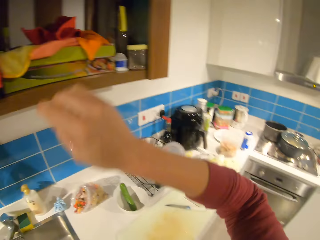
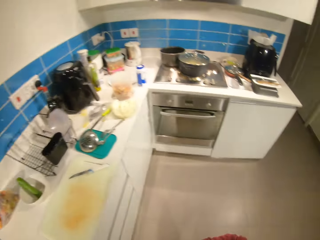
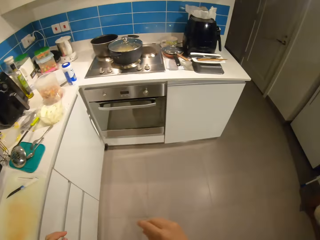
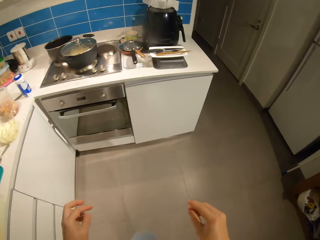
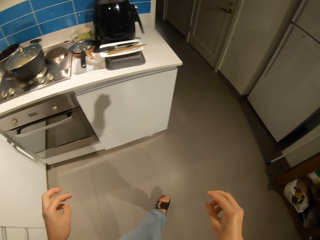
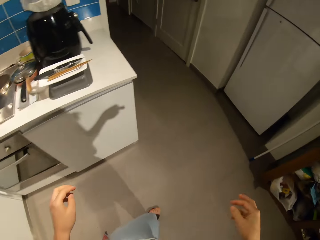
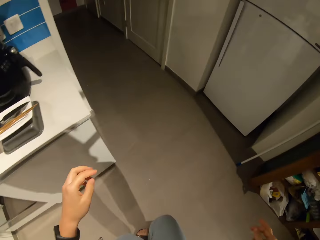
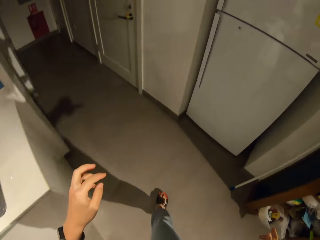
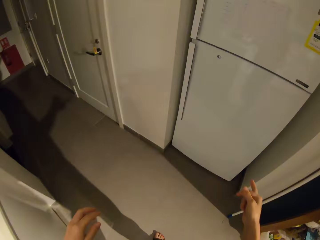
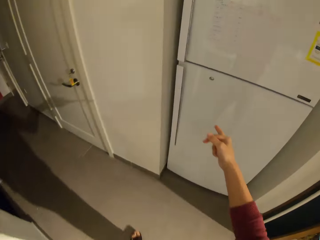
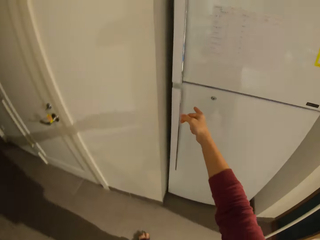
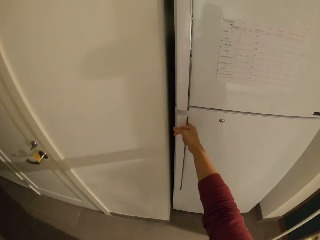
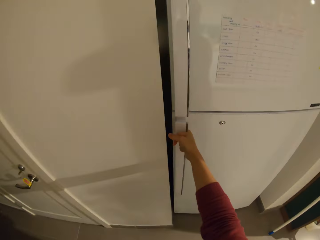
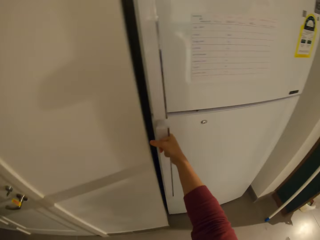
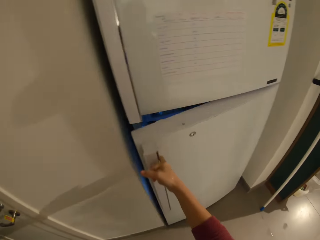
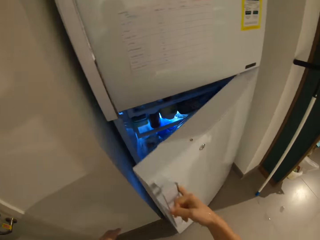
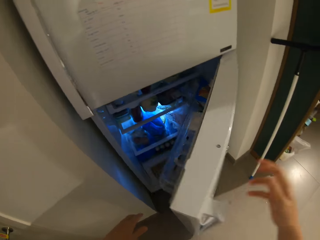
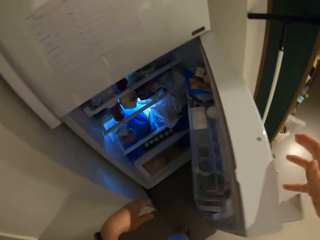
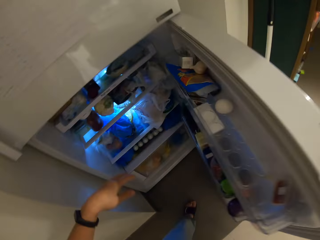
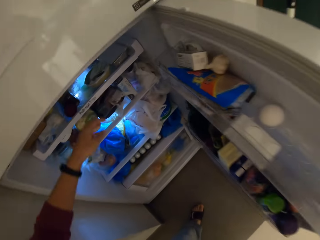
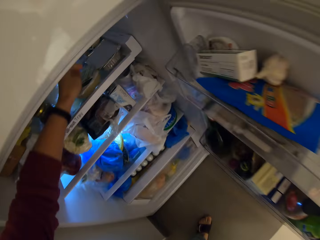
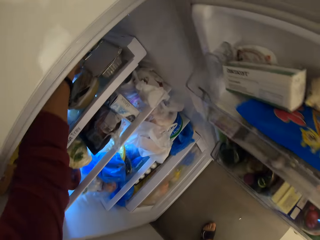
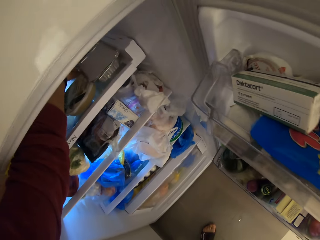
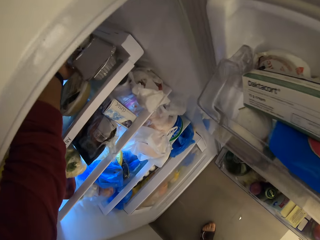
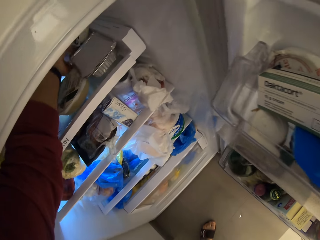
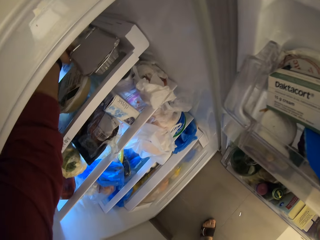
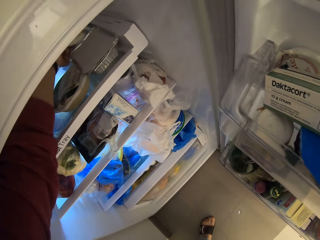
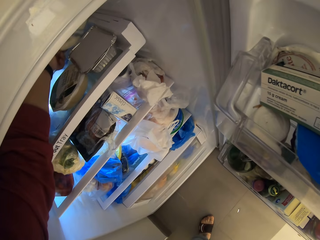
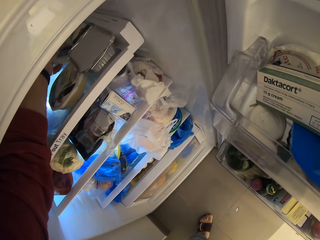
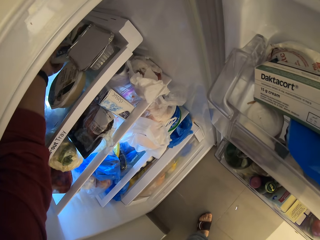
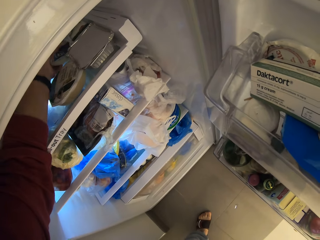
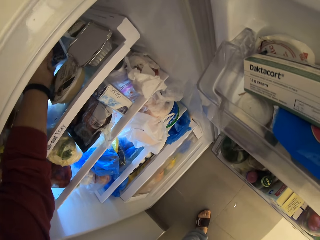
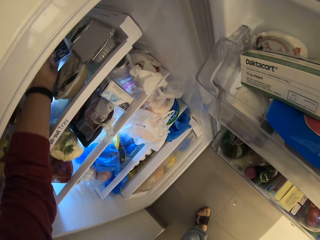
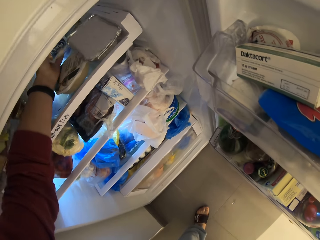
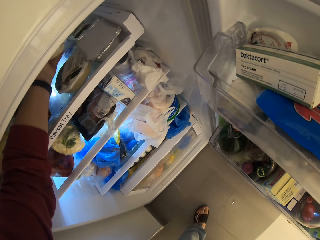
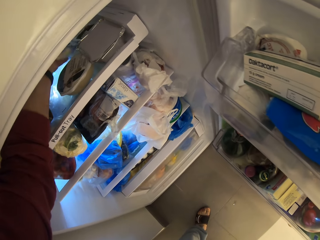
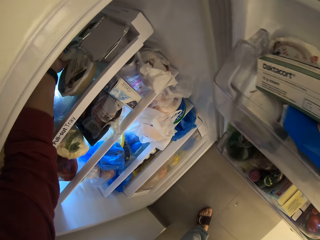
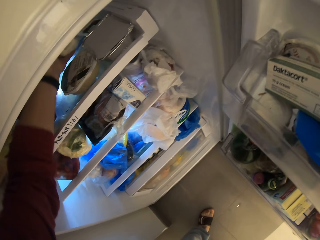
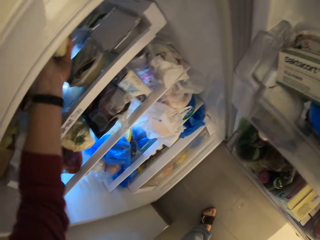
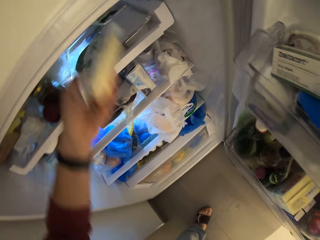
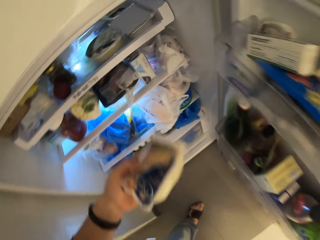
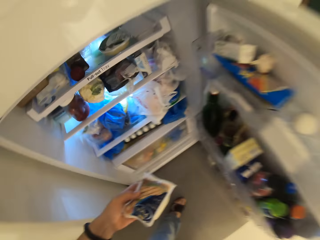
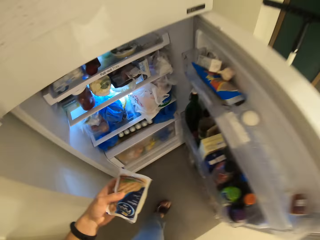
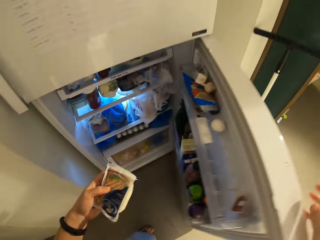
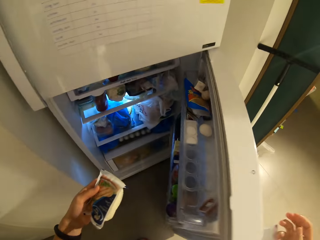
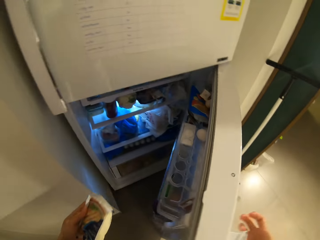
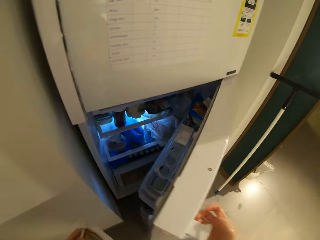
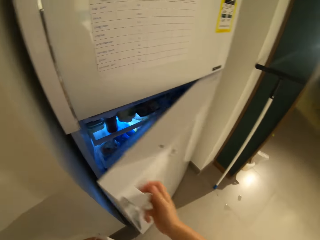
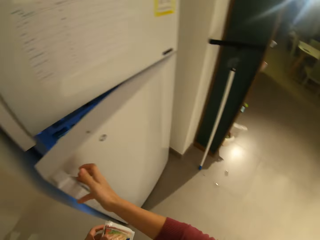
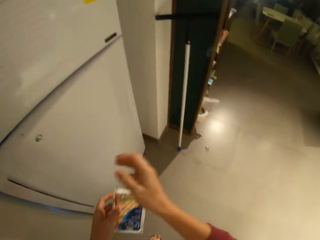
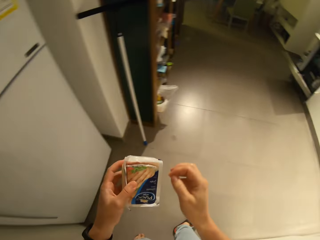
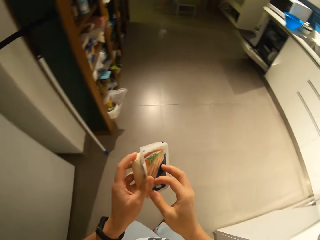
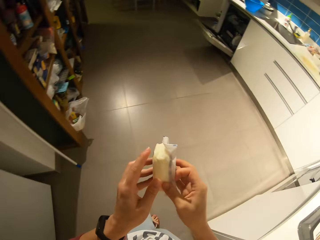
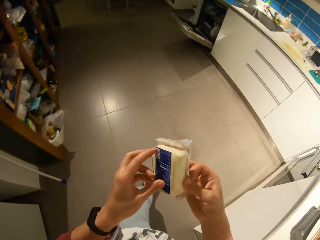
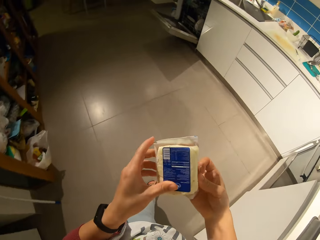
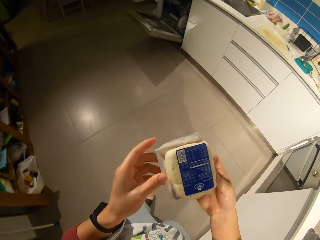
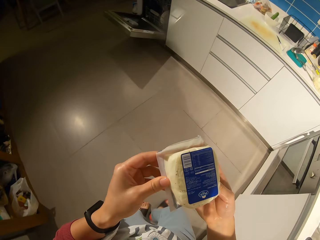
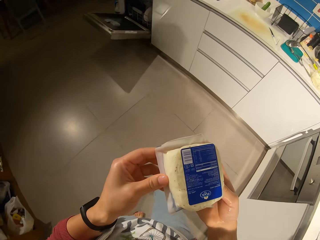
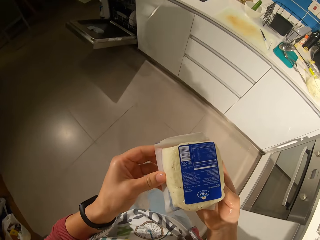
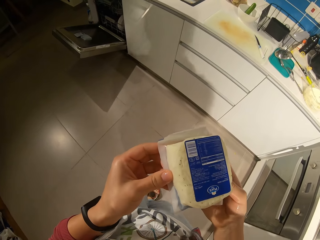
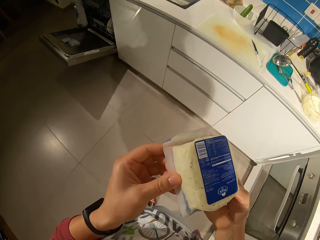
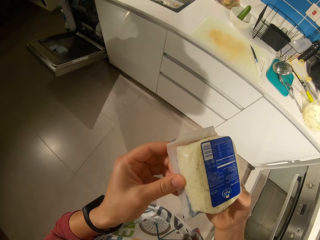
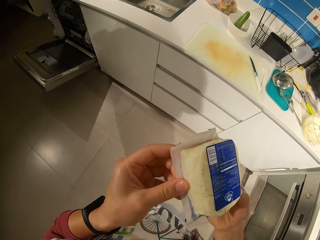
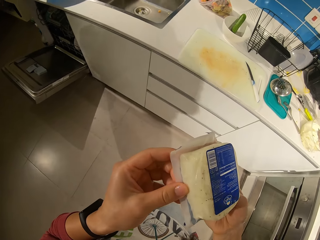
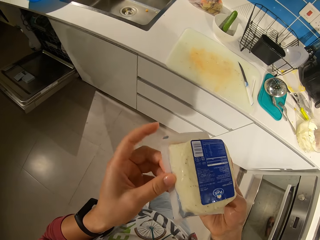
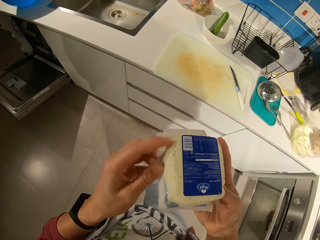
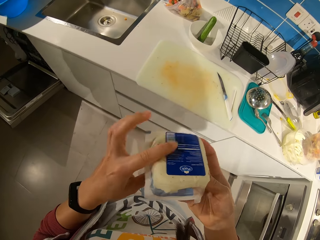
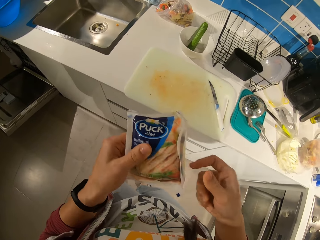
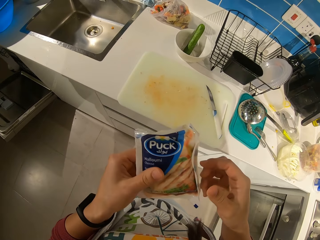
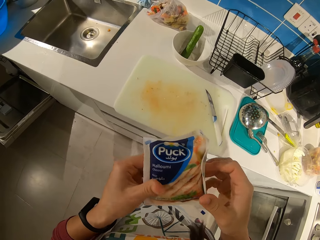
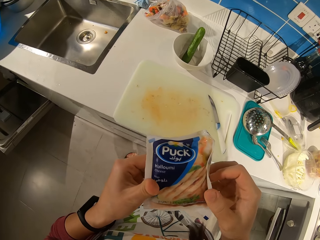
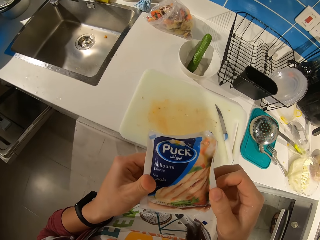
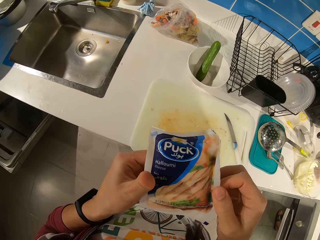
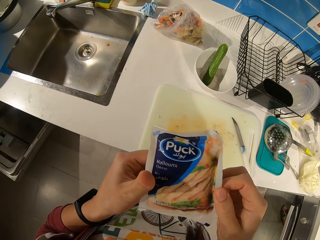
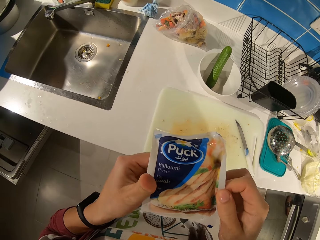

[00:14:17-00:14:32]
The camera wearer drops the napkin in the counter. They walk towards a fridge. They open the fridge. They pick up a pack from the fridge. They close the fridge. They turn the pack. They steer something.

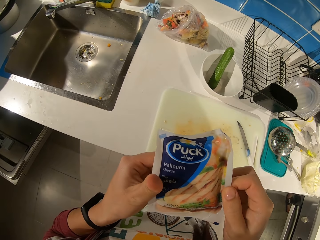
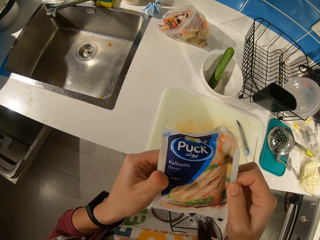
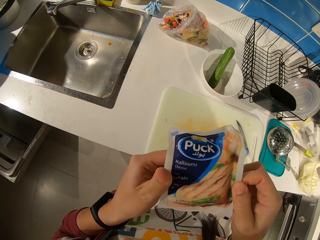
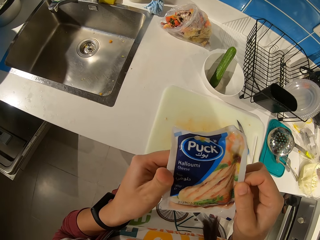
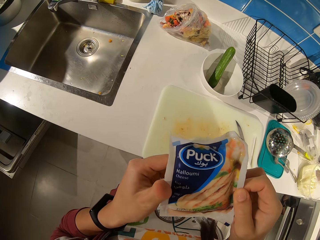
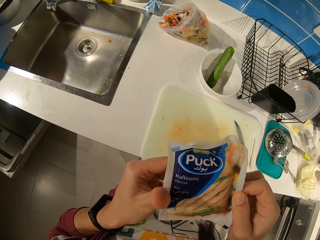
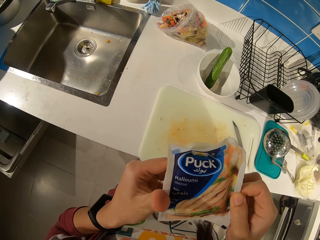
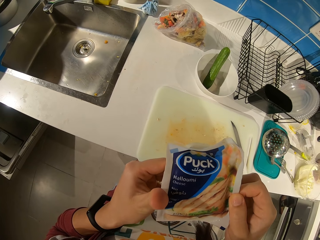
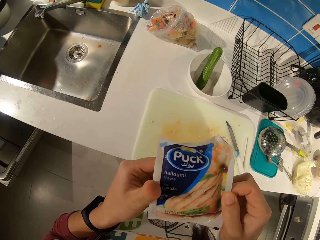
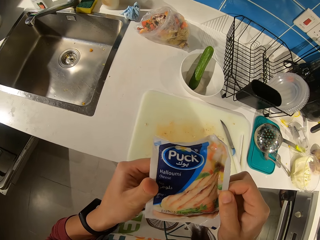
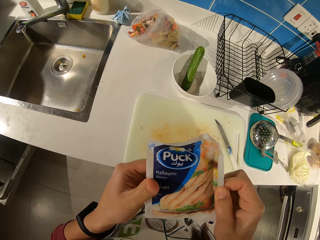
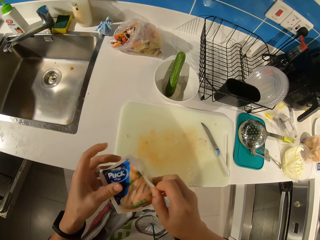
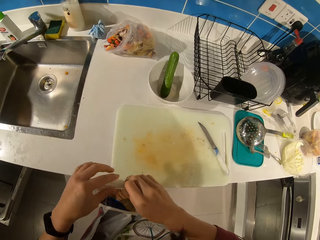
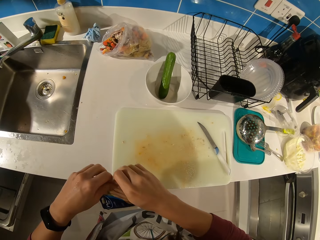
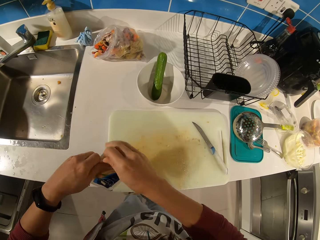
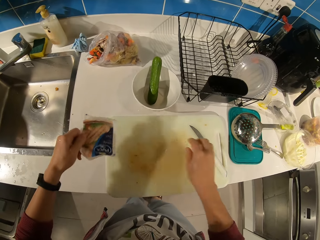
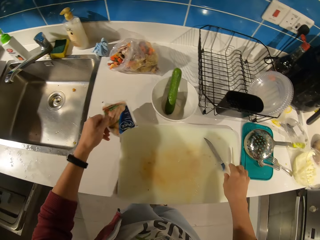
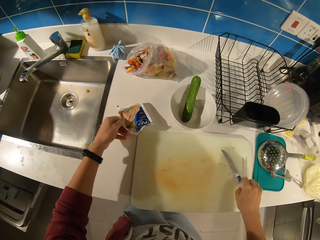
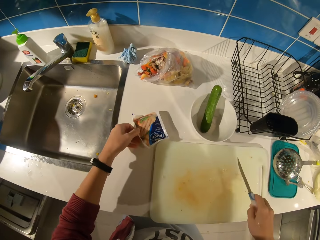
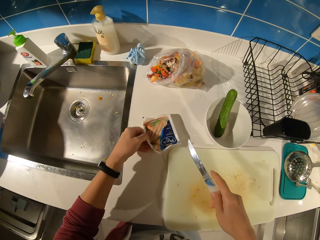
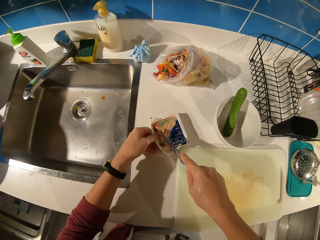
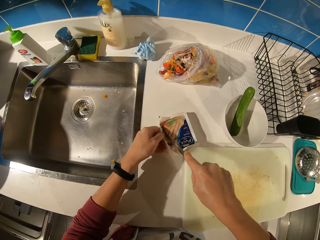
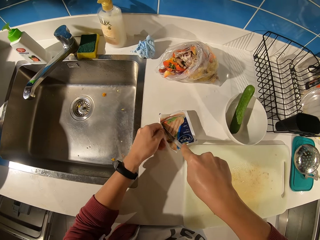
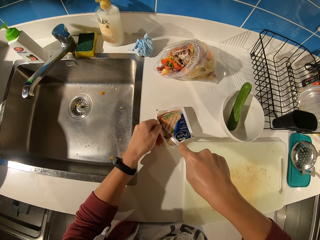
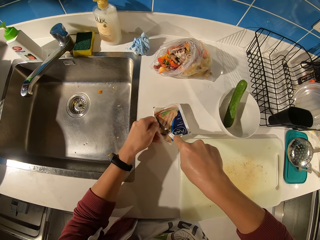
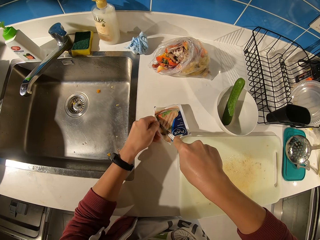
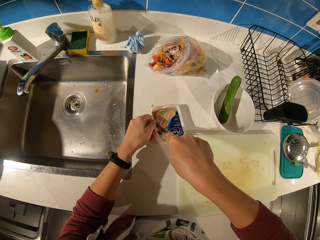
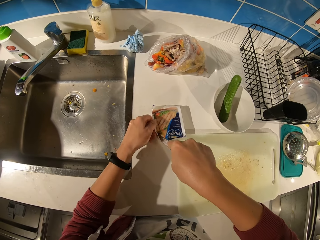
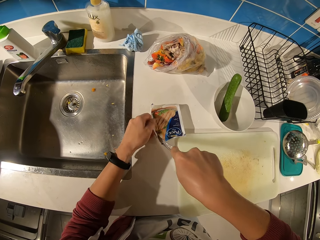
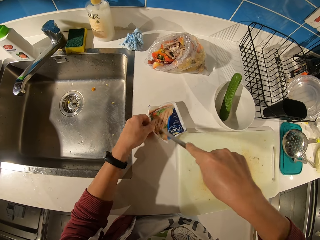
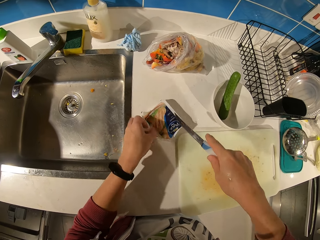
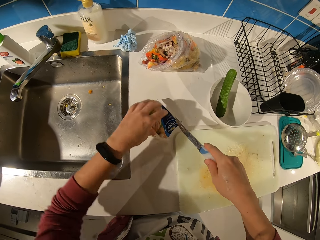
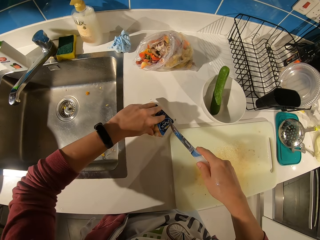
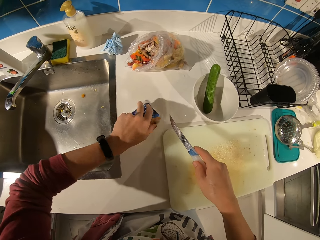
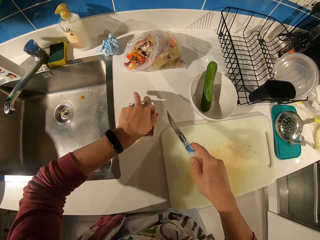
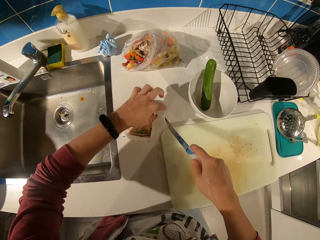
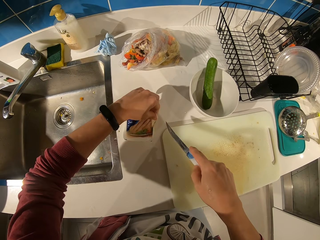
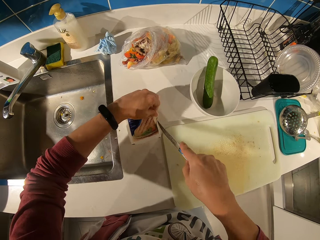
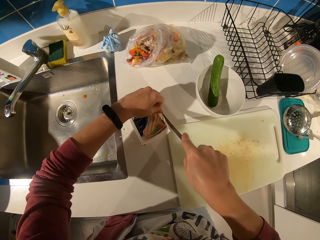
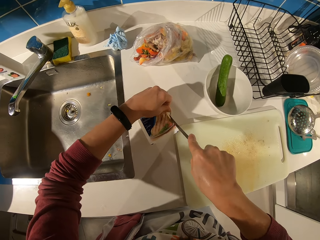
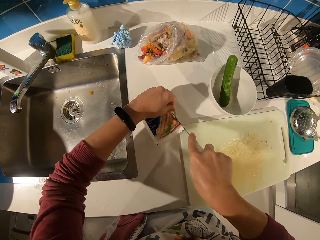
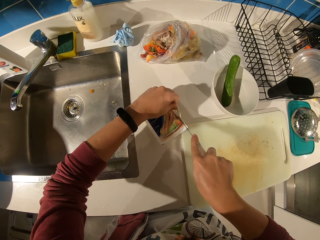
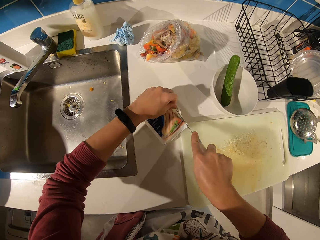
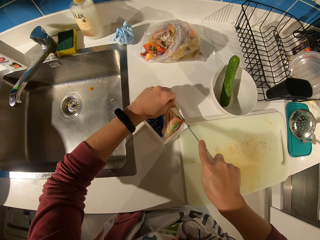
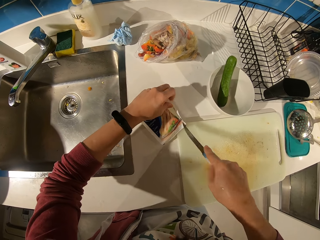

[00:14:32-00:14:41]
The camera wearer picks up a knife. They drop the pack on the counter. They cut the nylon pack with the knife.
